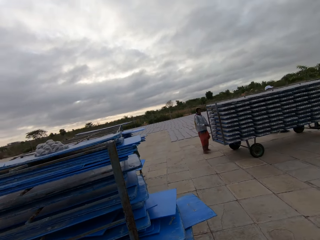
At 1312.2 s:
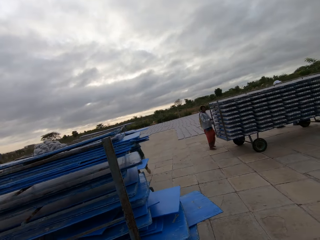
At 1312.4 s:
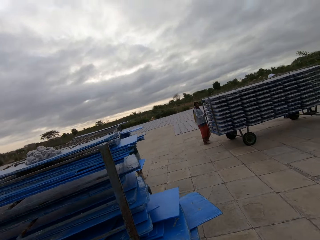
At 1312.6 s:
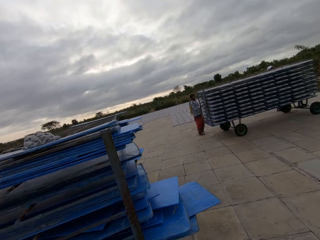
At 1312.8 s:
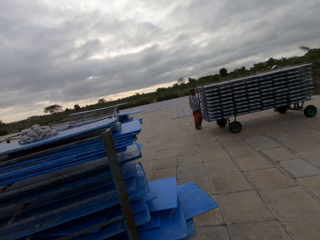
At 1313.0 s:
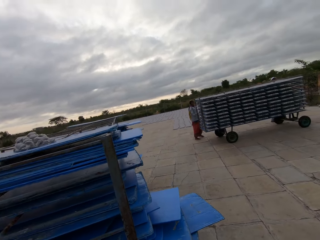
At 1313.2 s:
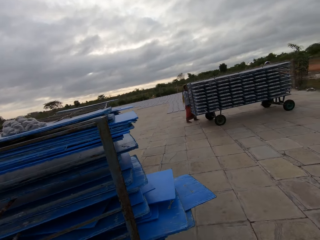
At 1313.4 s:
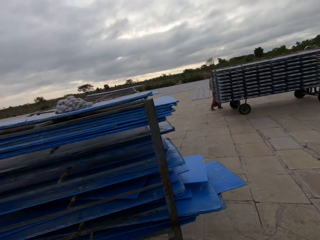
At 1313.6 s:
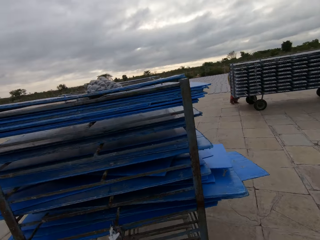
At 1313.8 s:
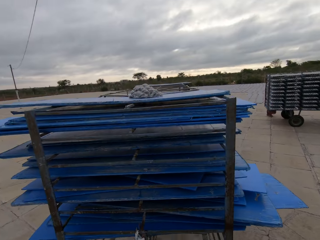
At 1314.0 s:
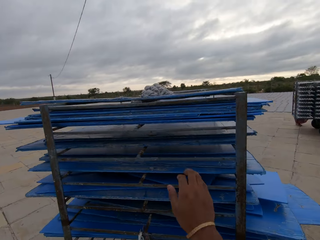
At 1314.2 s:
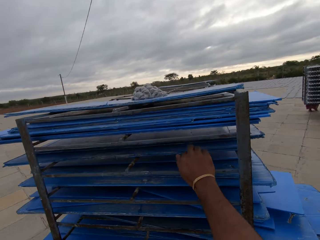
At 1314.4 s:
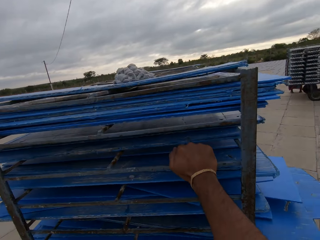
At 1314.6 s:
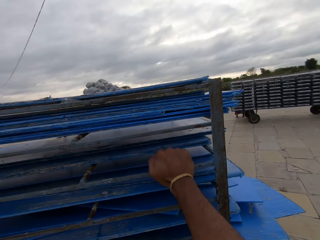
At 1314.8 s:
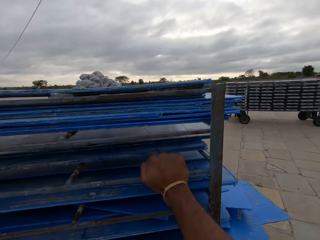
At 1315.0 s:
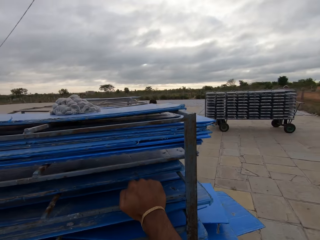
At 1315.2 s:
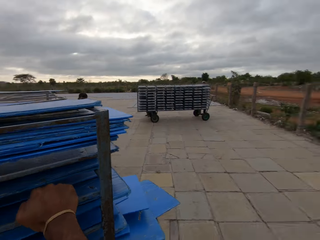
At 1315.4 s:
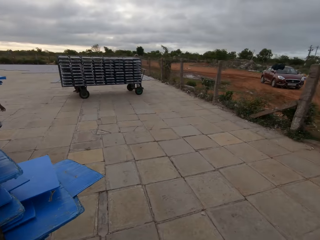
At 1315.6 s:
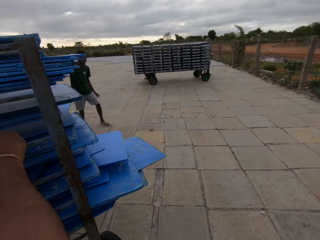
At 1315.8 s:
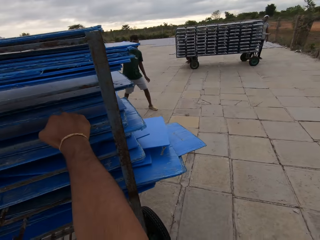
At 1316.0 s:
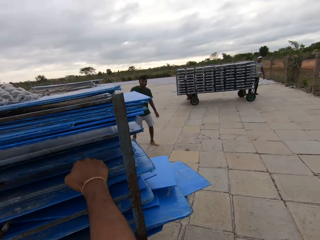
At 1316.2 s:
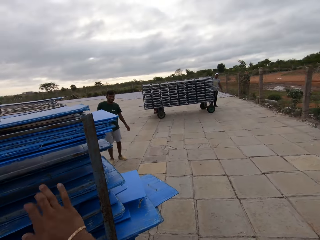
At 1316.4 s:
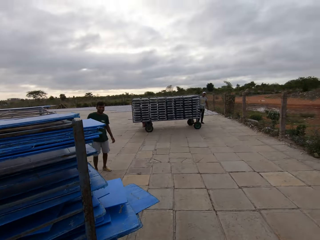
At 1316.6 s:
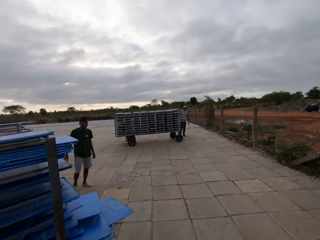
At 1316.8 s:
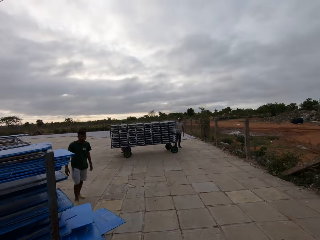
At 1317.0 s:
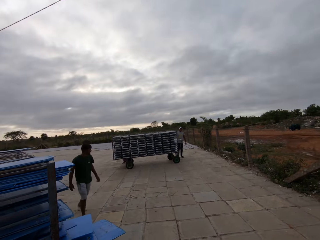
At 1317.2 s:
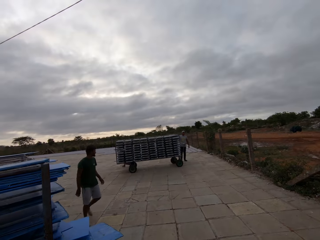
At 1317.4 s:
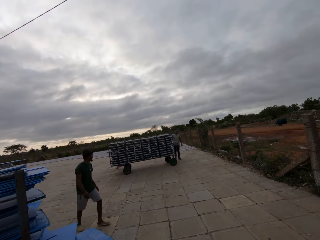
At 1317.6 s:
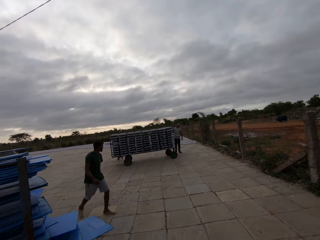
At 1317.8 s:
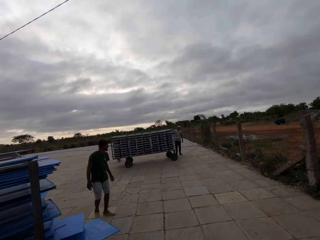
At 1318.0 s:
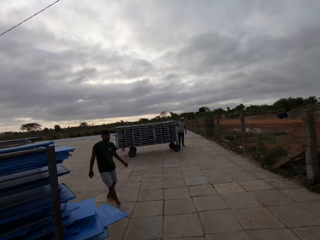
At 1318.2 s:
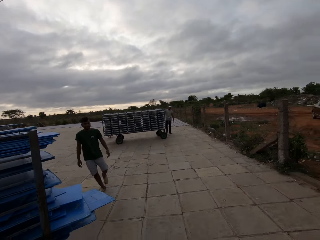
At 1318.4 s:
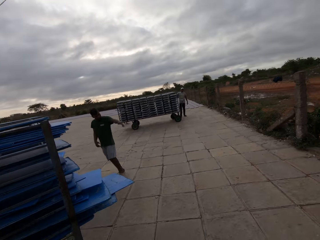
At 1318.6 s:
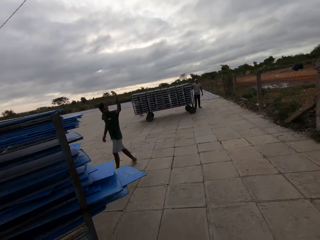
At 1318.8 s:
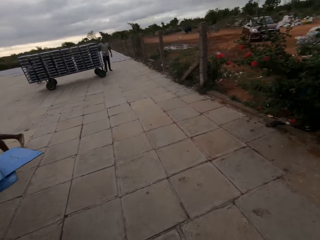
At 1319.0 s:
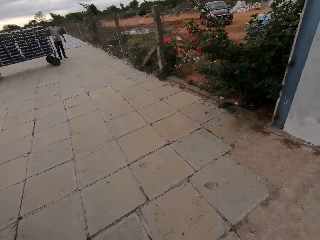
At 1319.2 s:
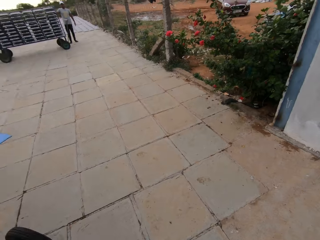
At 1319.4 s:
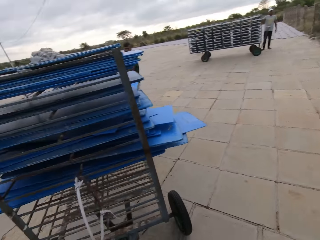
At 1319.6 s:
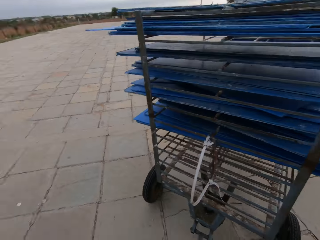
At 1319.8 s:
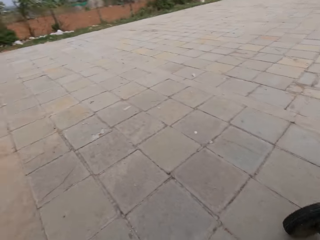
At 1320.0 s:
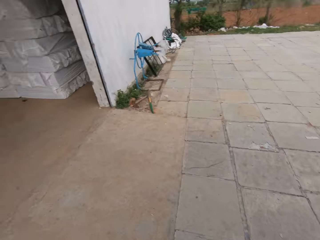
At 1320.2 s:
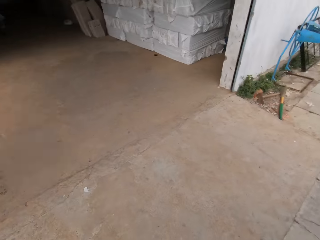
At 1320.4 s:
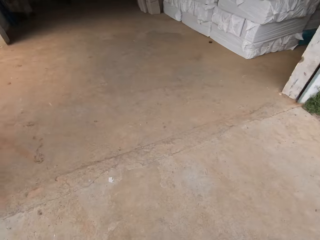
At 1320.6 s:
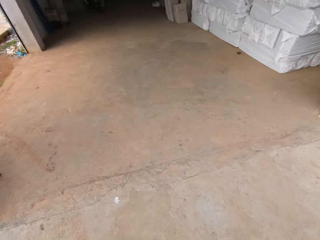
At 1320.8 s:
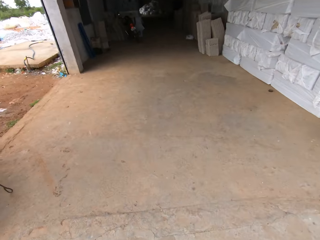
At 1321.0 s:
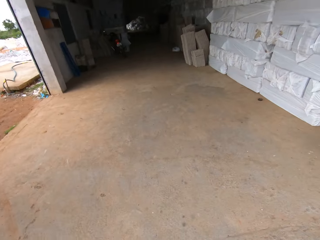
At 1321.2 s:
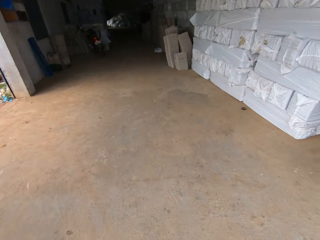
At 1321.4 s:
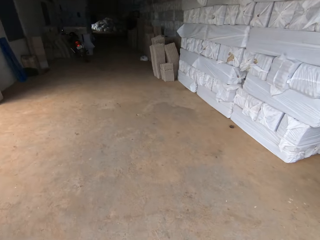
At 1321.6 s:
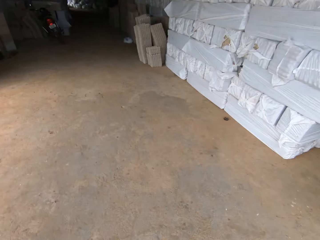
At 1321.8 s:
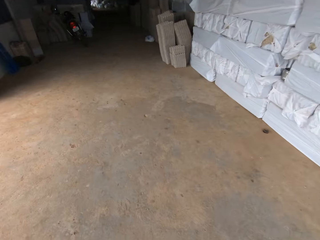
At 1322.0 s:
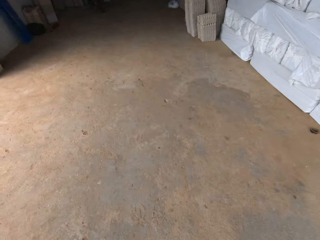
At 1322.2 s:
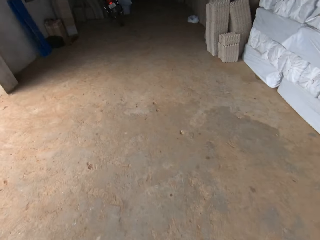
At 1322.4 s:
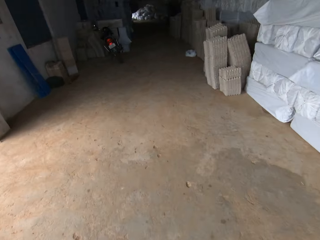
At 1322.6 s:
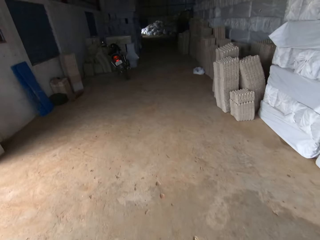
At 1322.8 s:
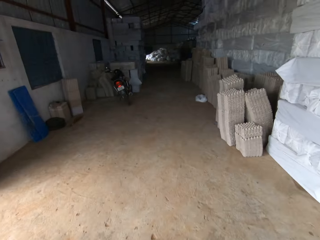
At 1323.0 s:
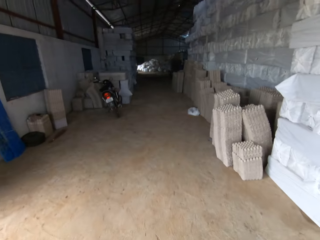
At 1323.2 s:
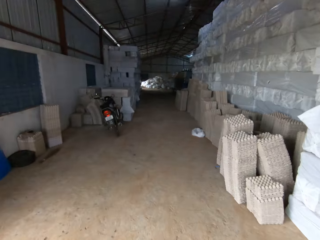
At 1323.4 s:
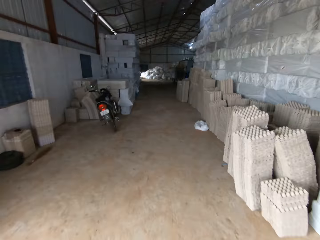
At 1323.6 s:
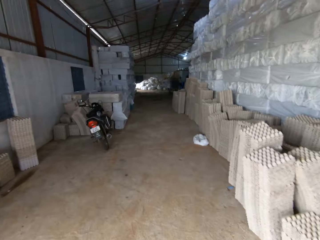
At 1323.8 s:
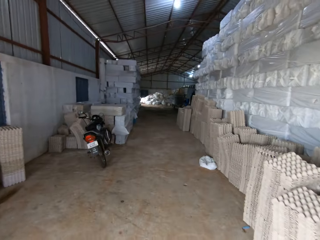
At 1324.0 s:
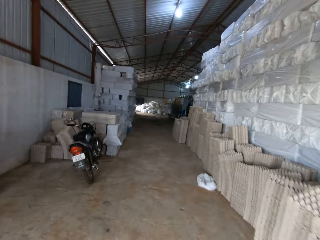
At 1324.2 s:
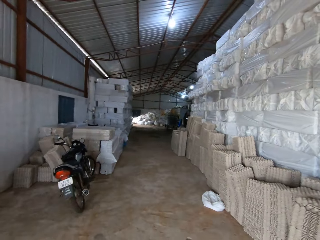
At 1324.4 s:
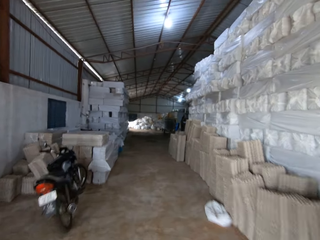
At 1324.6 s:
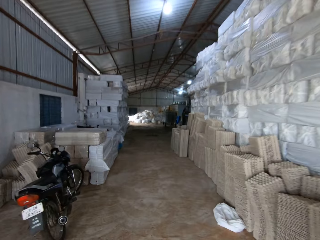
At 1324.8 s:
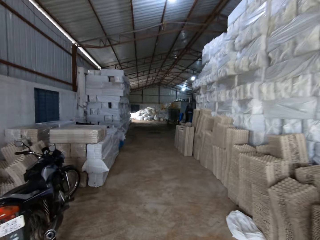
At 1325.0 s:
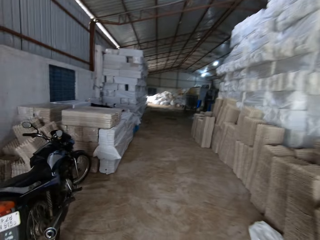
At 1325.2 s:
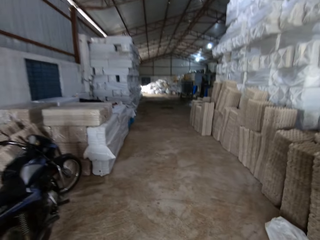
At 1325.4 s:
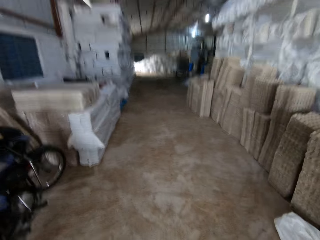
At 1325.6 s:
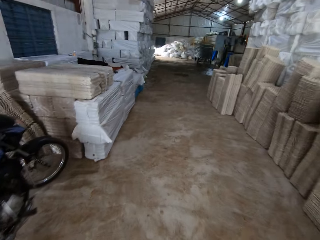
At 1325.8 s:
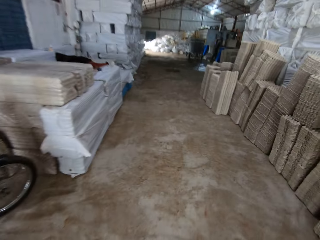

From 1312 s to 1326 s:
A man pushes the drying rack with his hands. The camera wearer pulls the egg tray trolley. He holds the drying rack with his right hand. He touches the plastic boards. The man interacts with the camera wearer. The camera wearer walks around. He pulls the drying rack with his hands into the factory.

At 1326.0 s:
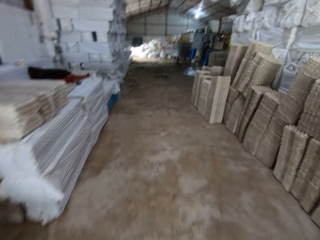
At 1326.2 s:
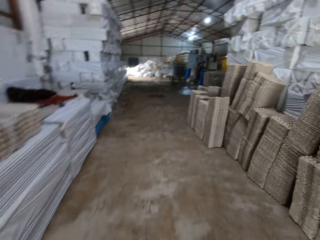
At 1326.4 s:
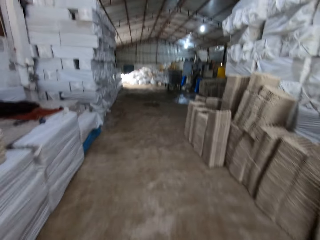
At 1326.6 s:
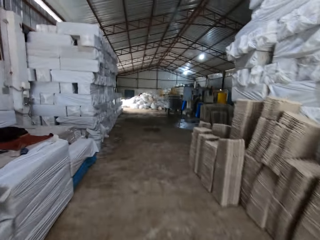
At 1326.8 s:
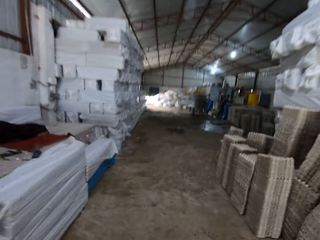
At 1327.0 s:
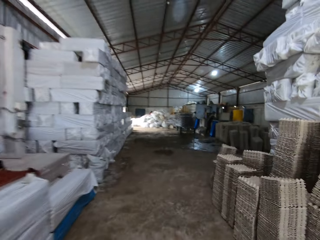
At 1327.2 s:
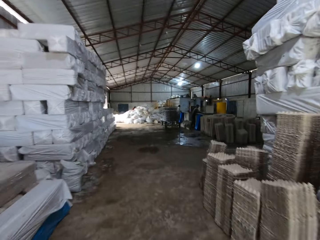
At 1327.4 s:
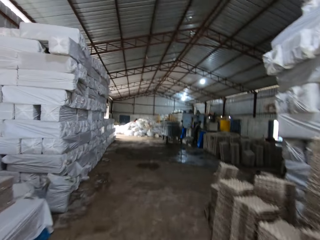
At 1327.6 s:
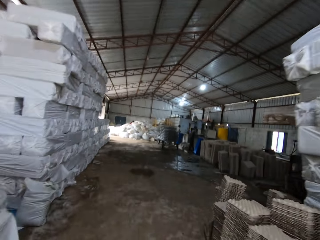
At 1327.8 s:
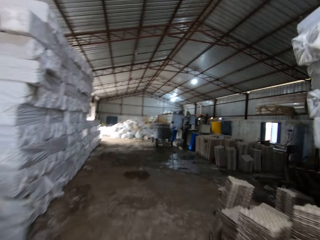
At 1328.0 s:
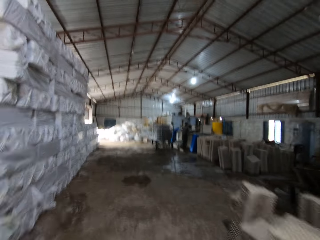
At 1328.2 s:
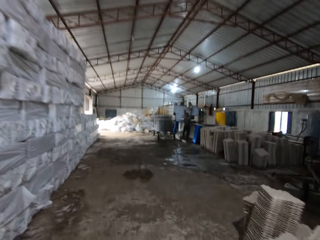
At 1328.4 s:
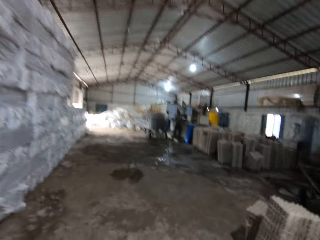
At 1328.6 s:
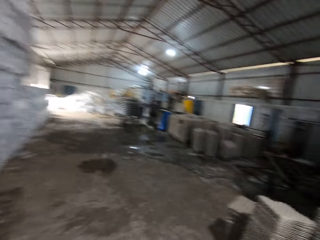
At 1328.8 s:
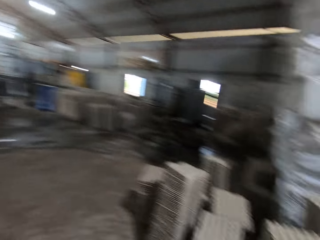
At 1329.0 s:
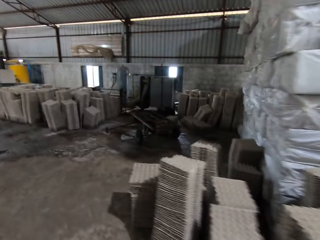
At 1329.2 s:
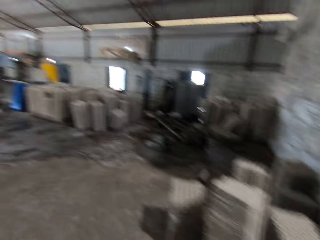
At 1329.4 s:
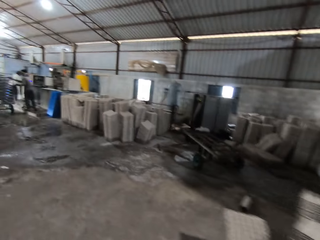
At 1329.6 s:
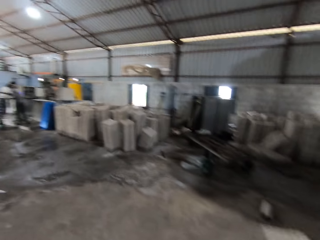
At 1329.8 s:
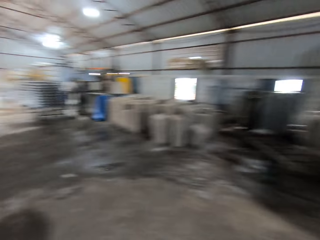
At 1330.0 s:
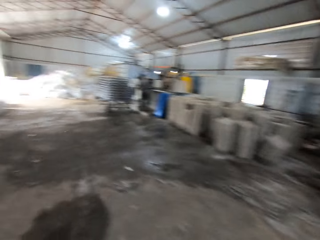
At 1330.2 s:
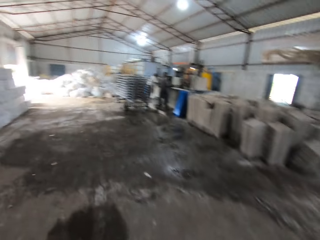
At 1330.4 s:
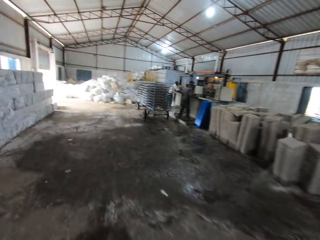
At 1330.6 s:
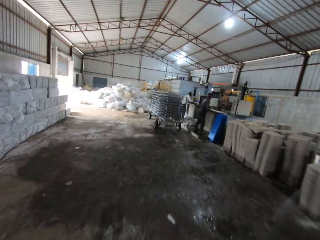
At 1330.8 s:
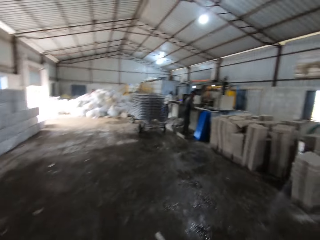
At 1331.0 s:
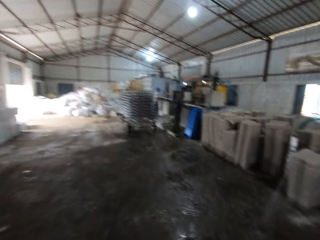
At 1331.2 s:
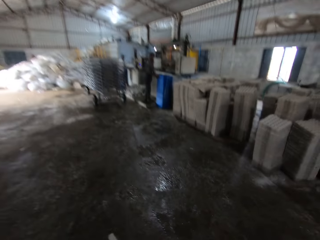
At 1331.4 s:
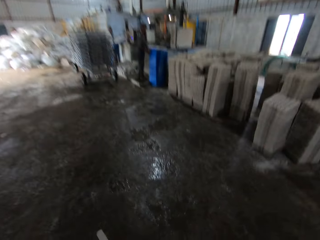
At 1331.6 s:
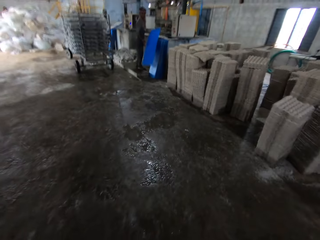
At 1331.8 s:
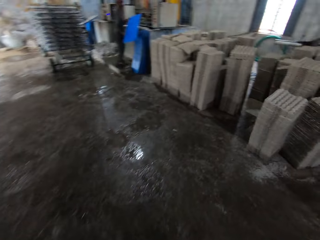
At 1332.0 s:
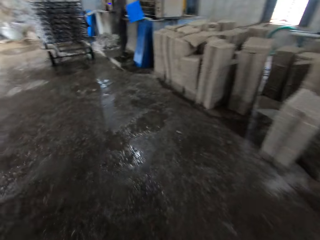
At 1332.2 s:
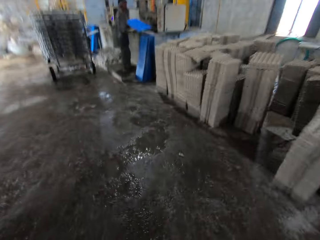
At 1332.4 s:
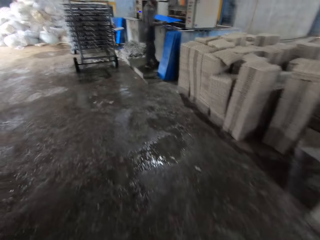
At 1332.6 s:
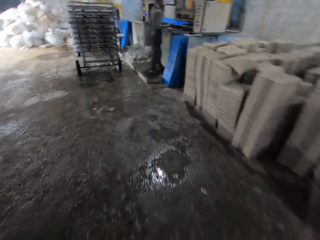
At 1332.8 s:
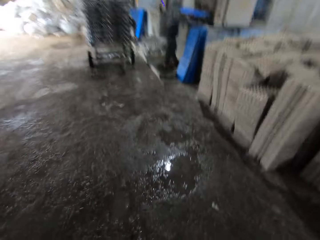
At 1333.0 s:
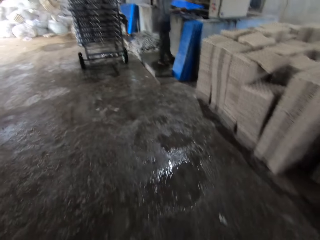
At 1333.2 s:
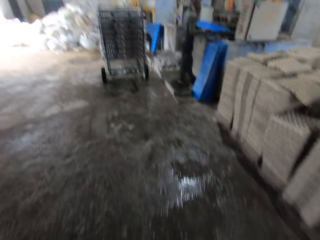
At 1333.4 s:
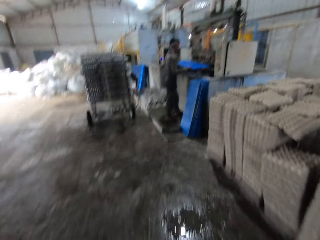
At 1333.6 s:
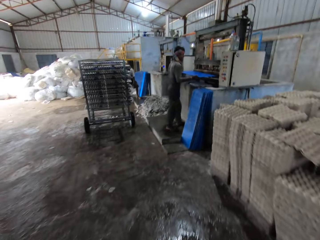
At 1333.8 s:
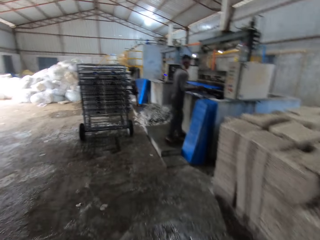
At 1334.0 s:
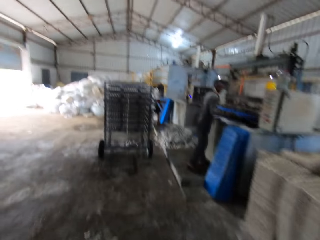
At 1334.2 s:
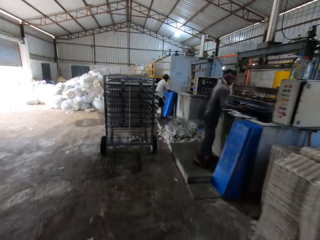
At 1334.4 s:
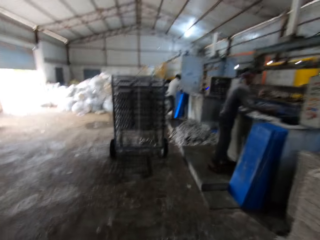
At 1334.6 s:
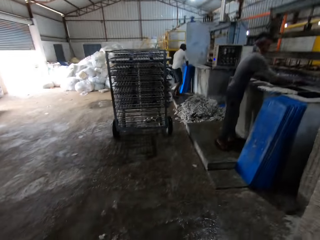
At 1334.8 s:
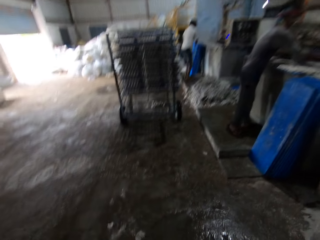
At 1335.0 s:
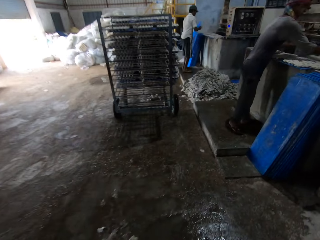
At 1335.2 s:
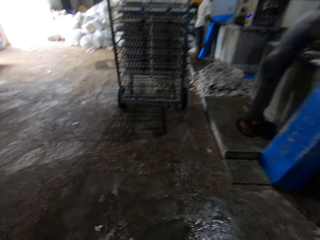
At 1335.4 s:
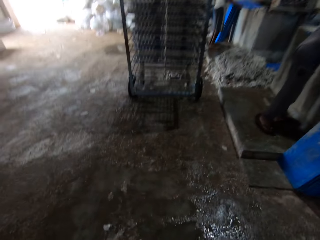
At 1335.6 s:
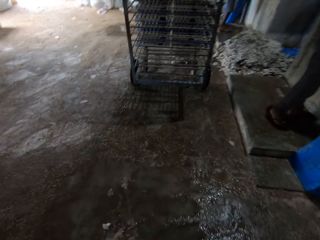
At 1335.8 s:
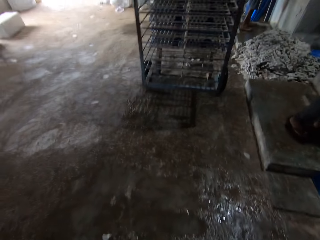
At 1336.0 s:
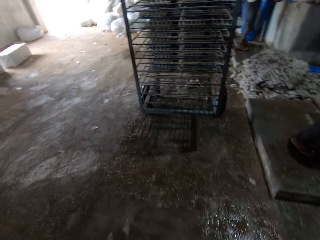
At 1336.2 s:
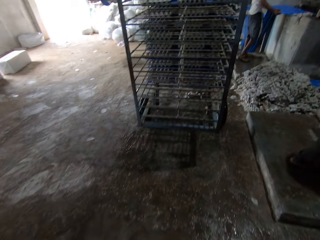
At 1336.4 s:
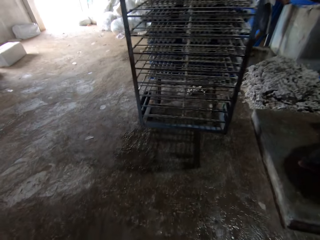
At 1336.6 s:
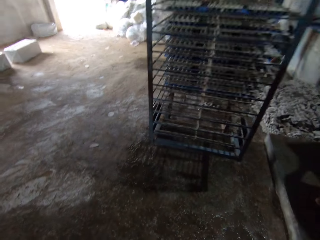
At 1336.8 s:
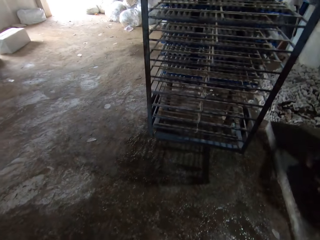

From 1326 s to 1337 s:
The camera wearer talks. They interact. A man picks a tray from the ground with both hands. The man inserts the tray in his hands into the egg crate making machine.
